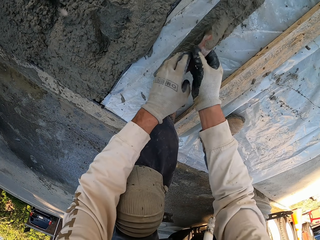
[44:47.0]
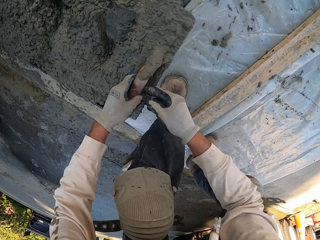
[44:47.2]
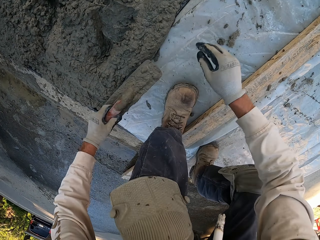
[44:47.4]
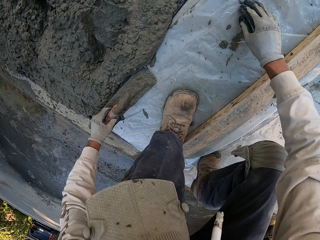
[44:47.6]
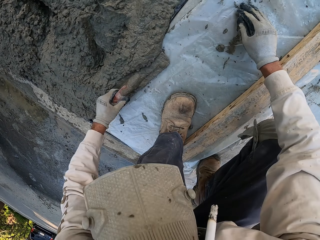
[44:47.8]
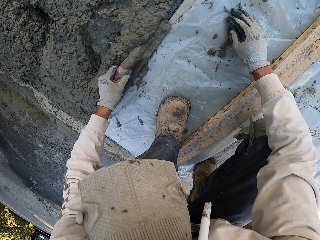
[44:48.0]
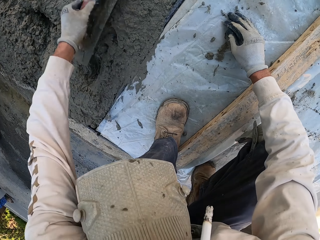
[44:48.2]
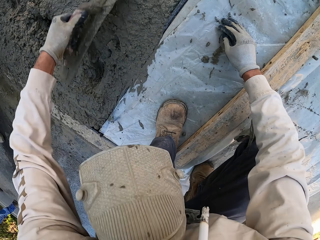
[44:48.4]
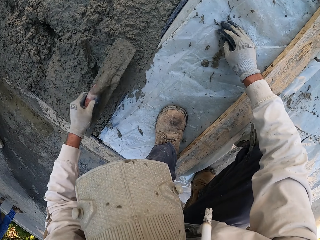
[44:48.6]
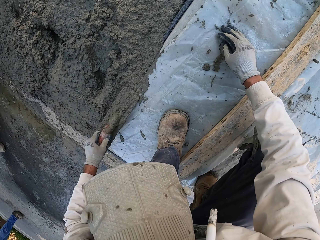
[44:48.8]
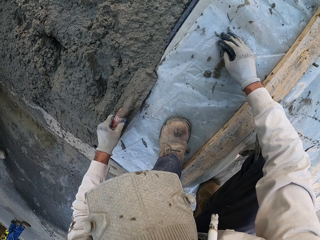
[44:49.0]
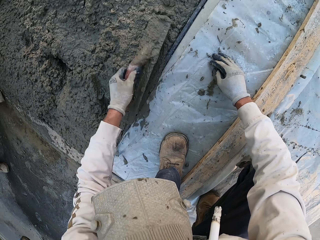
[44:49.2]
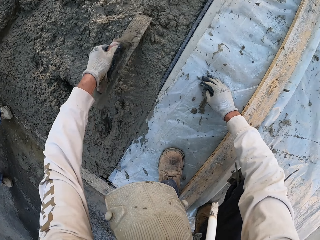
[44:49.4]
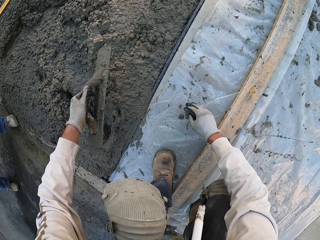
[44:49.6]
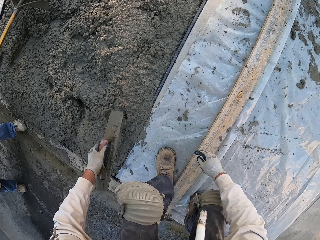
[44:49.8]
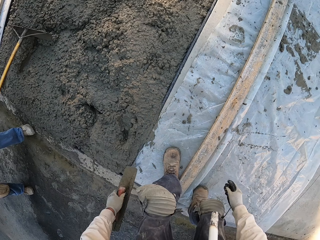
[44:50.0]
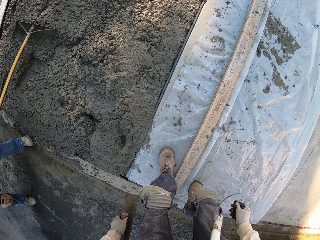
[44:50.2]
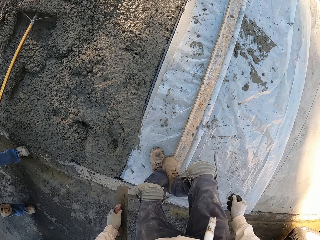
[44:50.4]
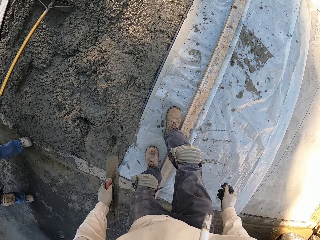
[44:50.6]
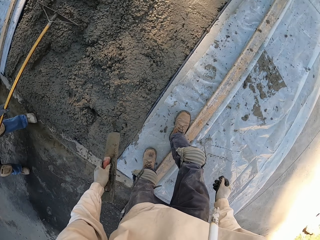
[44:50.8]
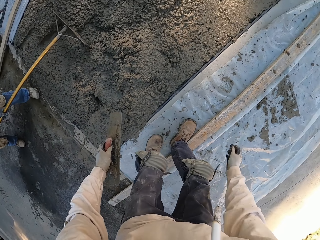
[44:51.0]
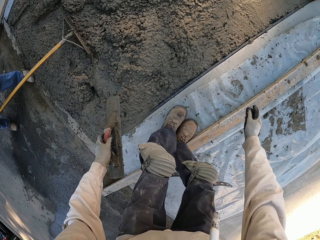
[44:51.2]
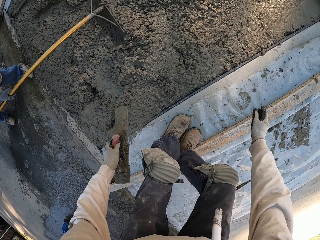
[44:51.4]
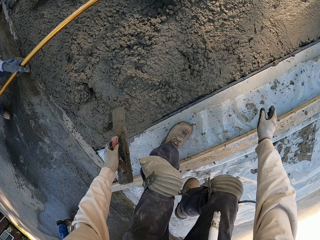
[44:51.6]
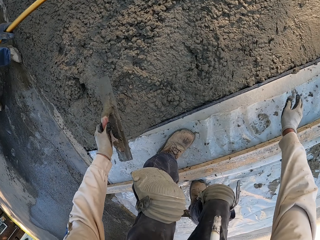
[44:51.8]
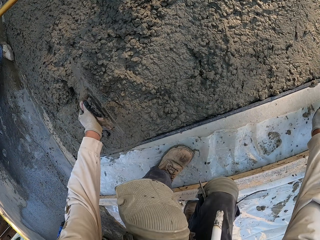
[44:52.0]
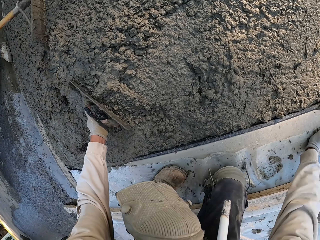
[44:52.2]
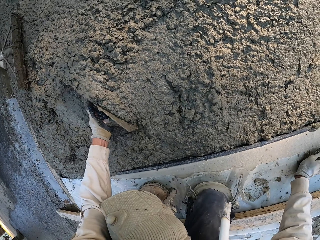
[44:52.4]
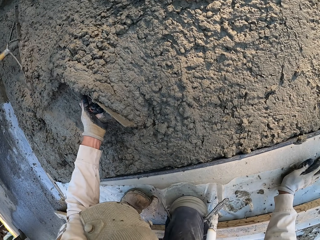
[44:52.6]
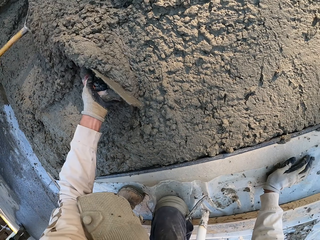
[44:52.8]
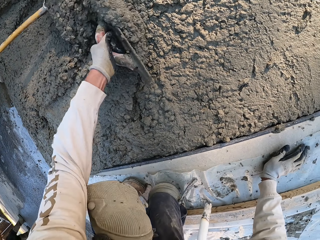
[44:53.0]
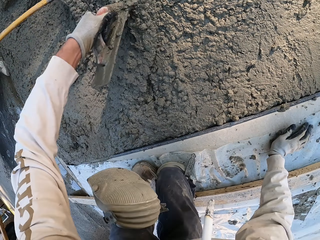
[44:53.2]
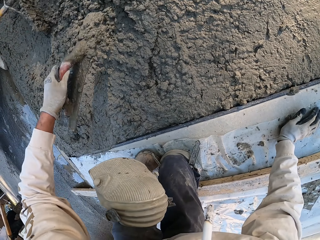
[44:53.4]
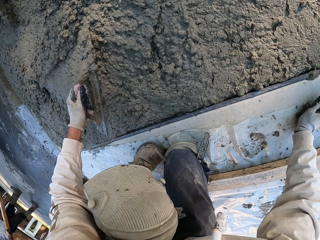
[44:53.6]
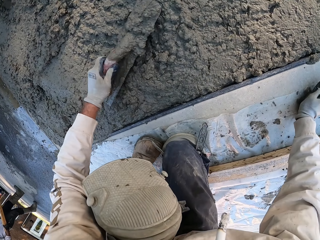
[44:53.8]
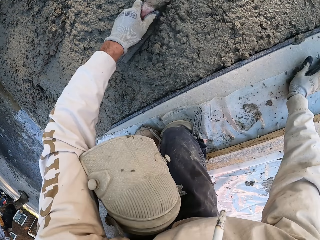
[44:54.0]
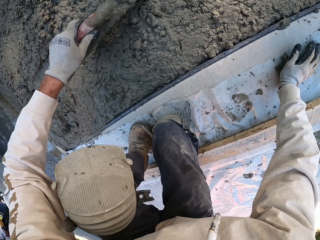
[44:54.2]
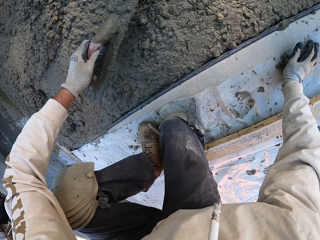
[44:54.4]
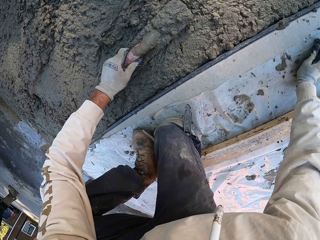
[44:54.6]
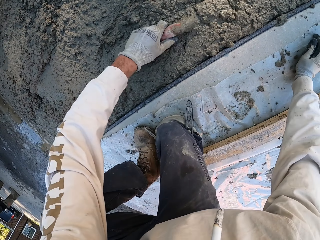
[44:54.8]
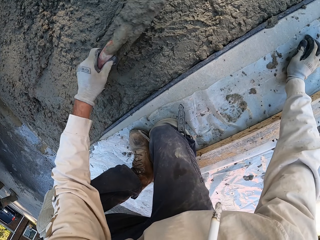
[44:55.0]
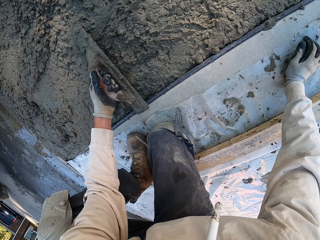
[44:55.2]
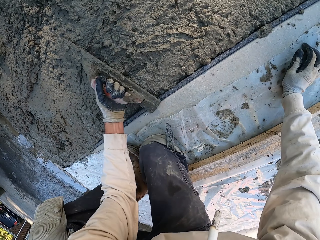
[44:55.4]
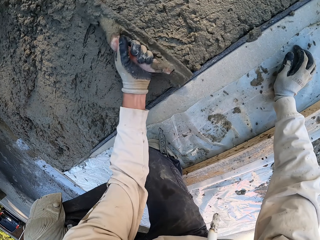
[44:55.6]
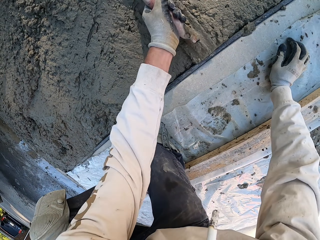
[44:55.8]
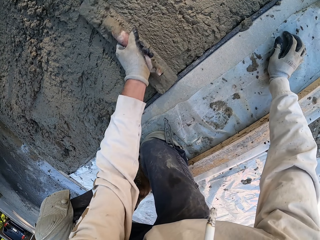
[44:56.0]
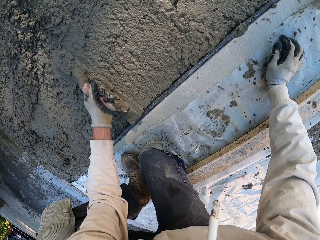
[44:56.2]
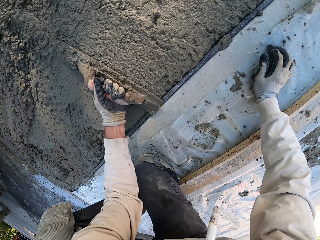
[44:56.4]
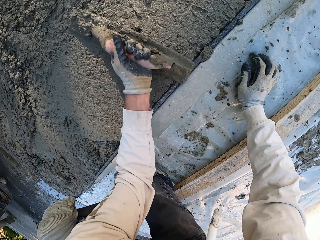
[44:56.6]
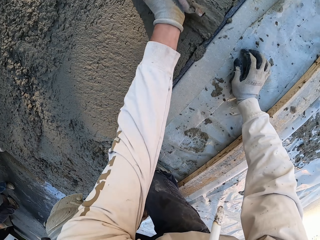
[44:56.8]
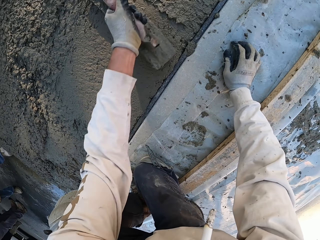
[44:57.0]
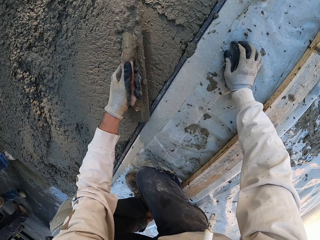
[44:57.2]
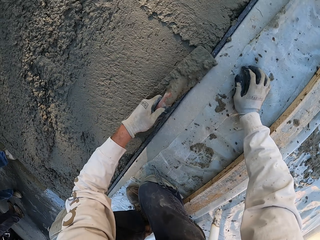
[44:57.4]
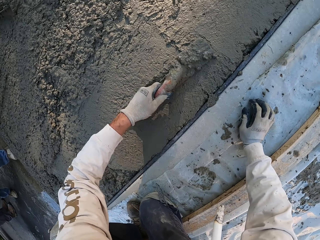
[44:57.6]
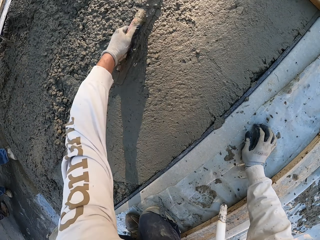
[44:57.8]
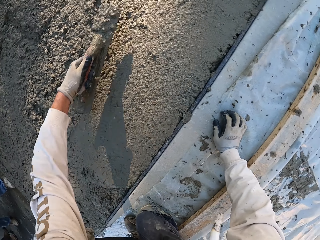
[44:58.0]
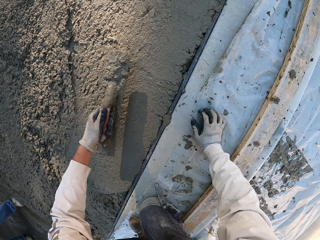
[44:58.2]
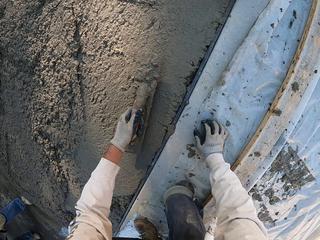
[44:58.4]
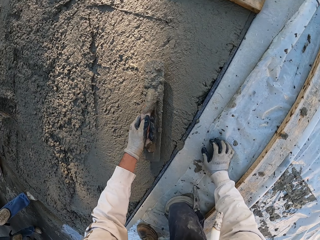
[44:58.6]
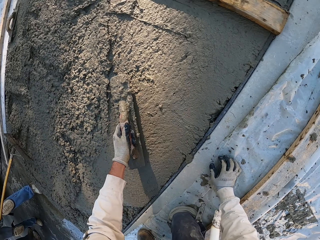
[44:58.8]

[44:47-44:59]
The camera wearer picks up a concrete float or float tool. They move the concrete mix. They align the concrete using the float tool. They stand. They step. They kneel. They push the cement mix with the concrete float. They plaster with the concrete float.

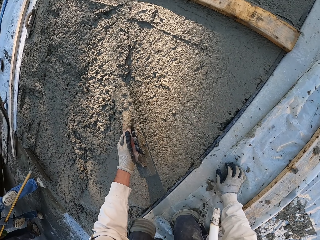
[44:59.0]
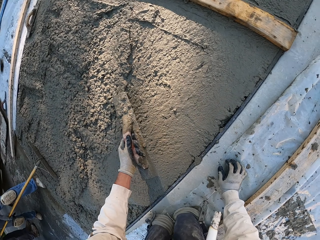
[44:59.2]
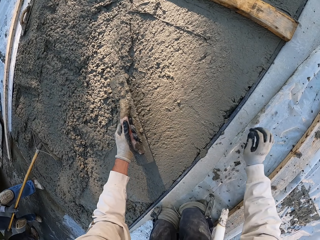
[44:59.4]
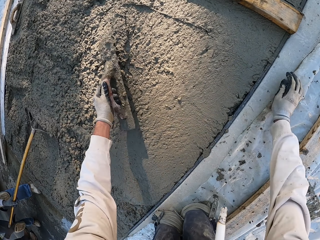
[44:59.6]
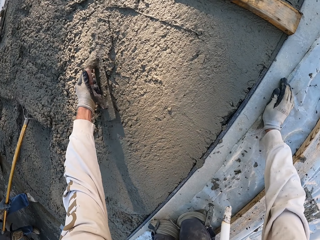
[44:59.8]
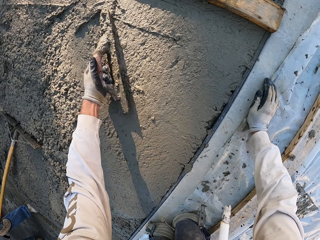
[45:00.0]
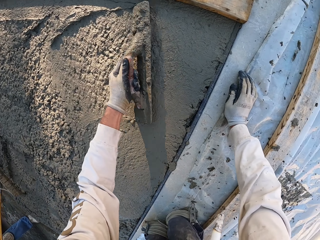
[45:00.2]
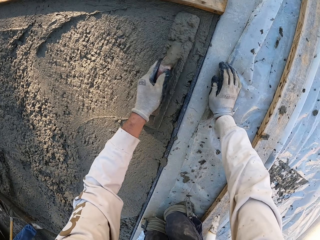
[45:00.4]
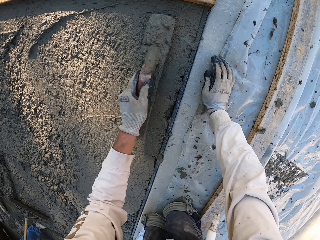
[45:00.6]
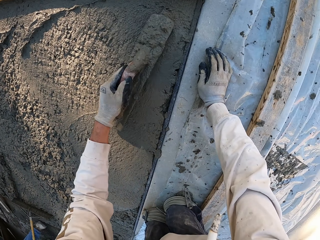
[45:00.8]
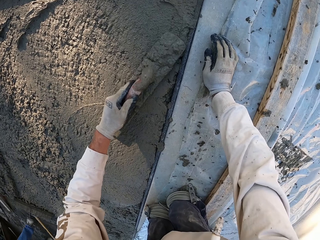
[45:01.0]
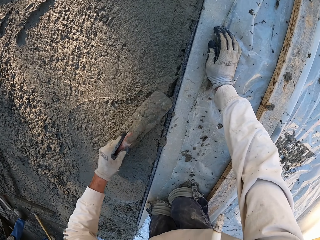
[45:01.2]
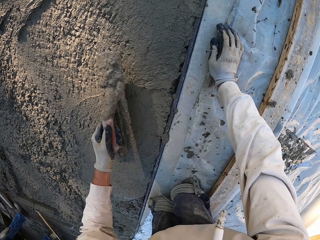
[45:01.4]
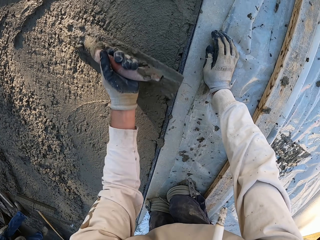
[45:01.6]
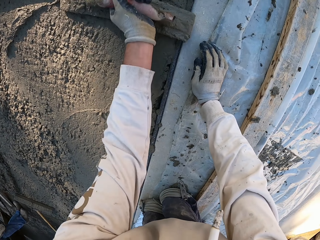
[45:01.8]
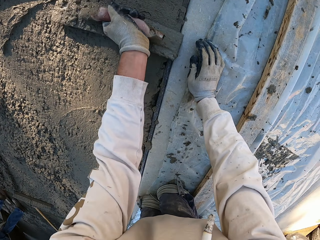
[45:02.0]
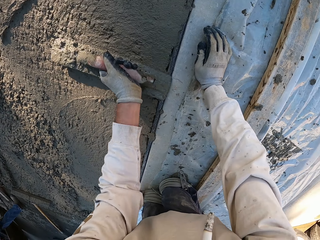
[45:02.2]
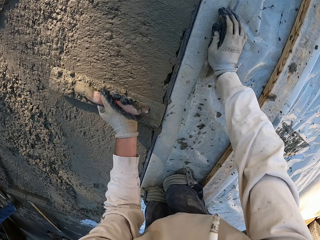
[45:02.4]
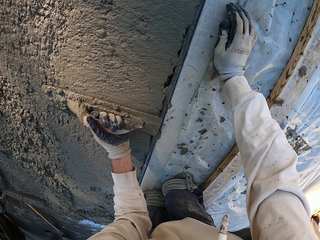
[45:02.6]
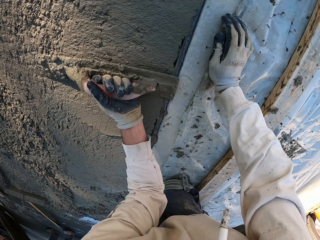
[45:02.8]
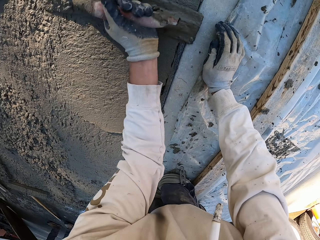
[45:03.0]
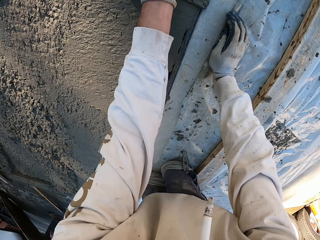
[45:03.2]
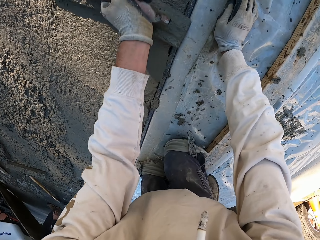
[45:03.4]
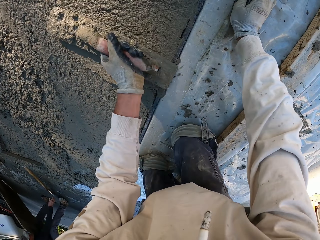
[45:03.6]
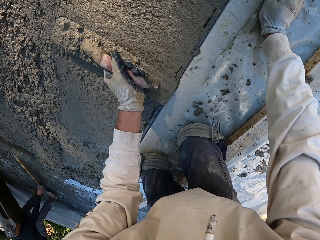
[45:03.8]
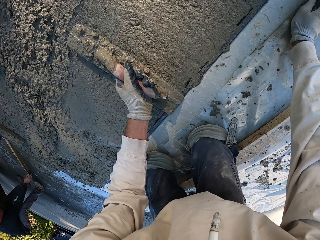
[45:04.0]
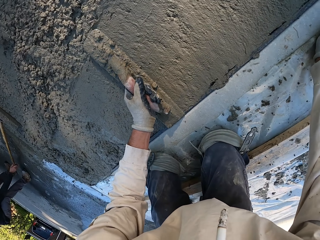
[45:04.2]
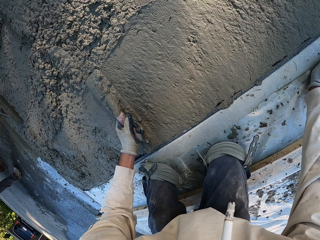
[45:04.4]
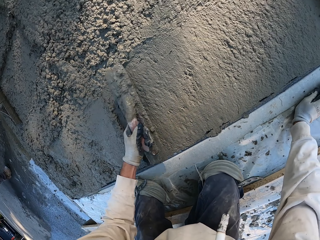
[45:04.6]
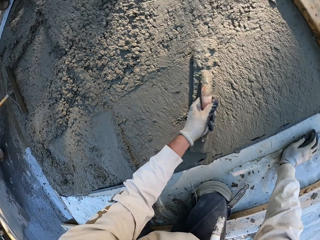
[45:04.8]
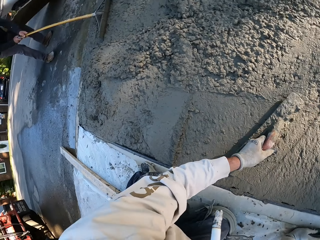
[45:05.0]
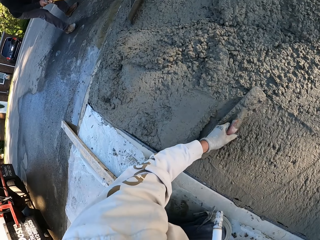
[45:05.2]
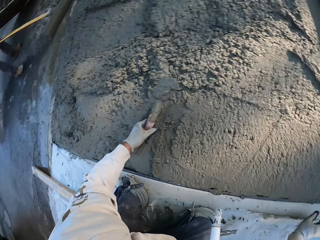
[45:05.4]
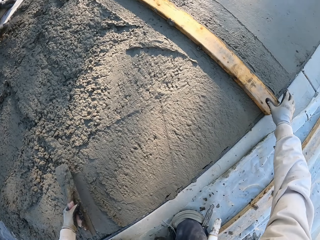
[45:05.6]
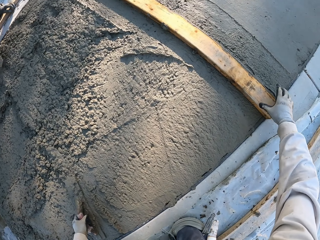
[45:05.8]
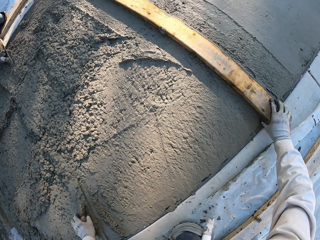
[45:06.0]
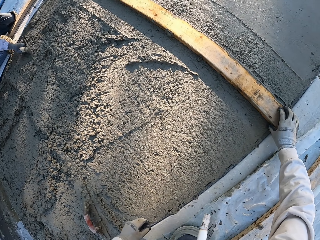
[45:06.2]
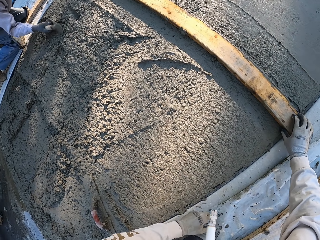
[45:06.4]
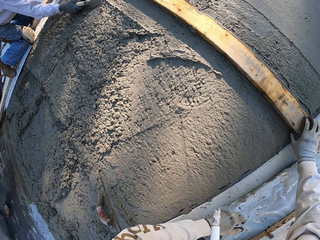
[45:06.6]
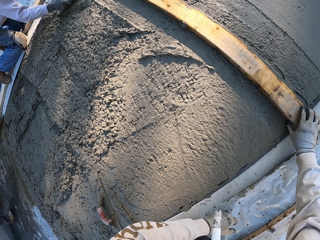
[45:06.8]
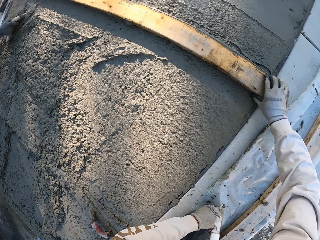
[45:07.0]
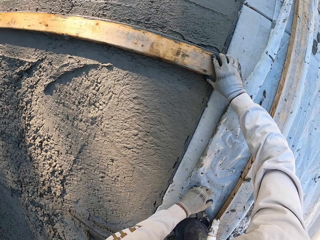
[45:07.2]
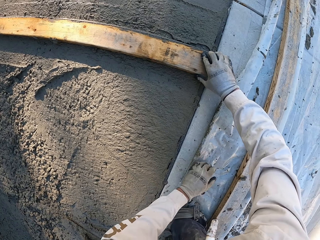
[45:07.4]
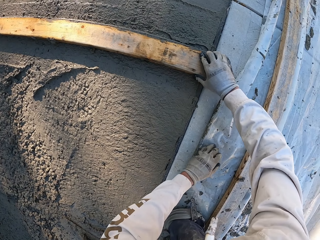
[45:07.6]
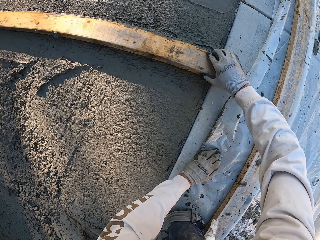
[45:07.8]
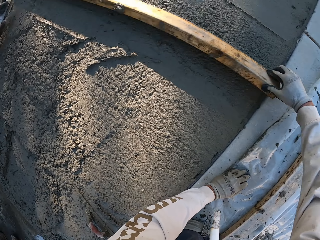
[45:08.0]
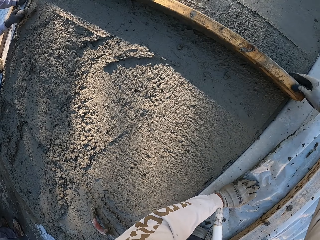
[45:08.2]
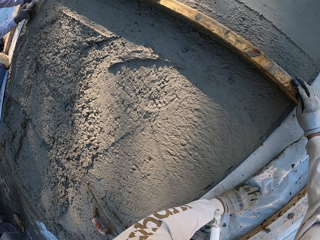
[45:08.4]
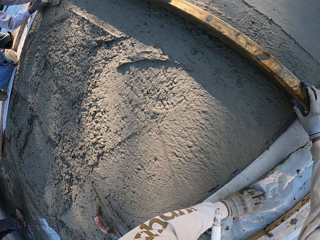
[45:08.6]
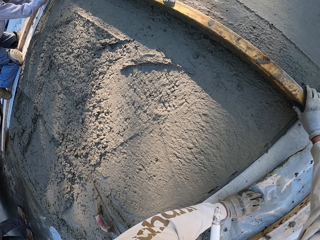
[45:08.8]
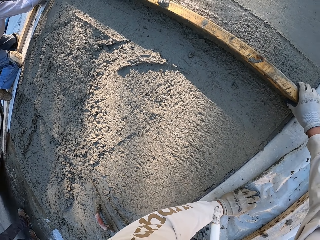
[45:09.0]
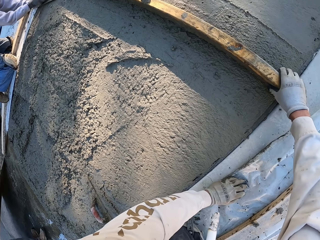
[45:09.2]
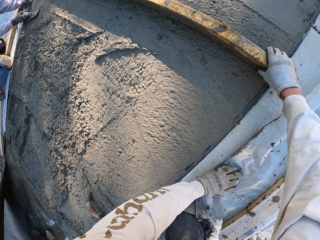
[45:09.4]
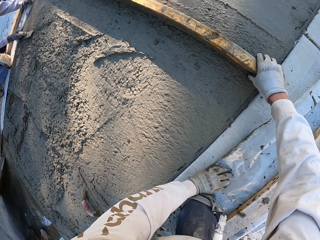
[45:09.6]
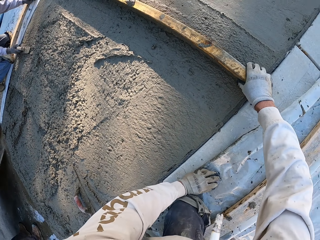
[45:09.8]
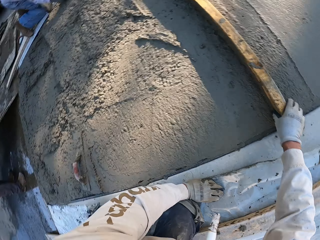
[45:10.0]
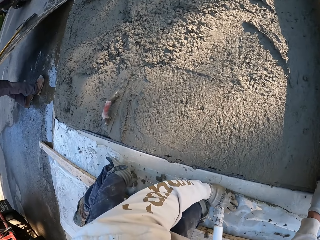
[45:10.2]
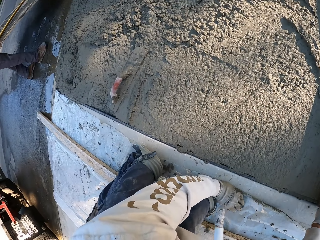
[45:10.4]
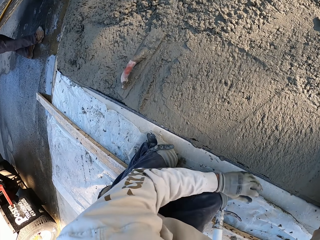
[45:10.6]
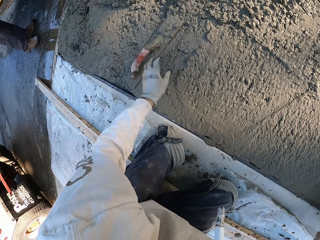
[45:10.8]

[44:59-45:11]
The camera wearer holds the wood. They turn the wood.
